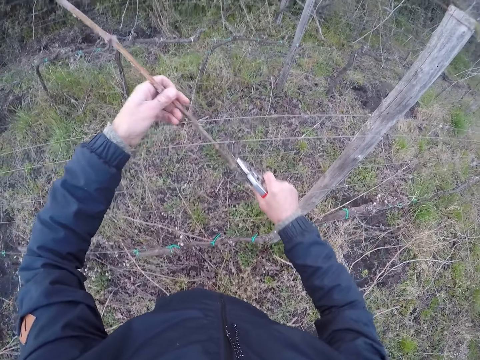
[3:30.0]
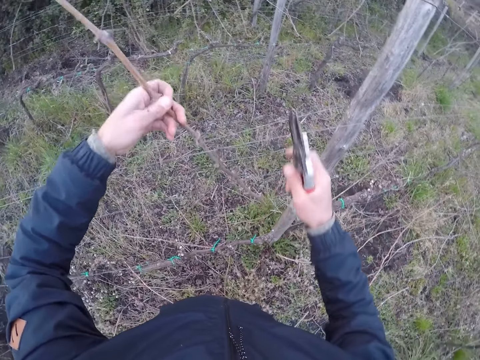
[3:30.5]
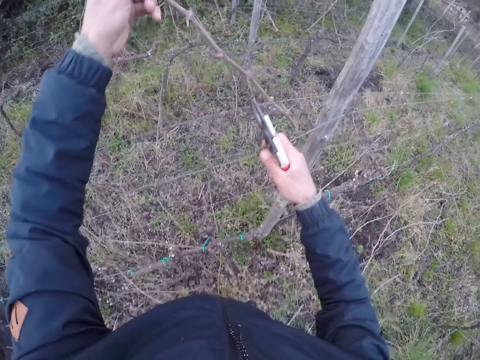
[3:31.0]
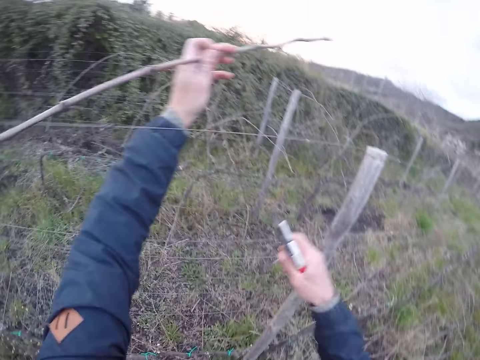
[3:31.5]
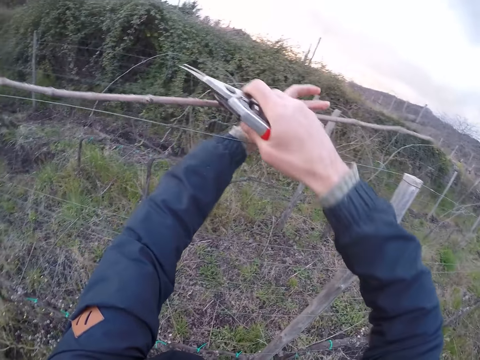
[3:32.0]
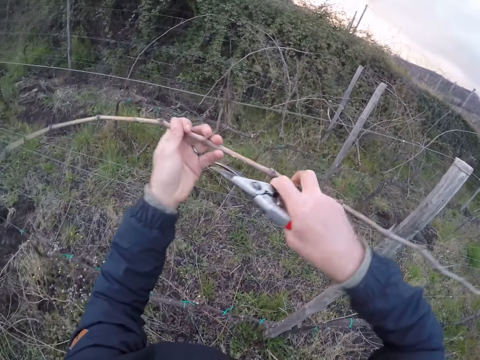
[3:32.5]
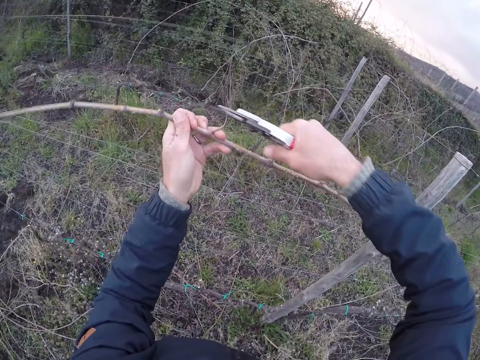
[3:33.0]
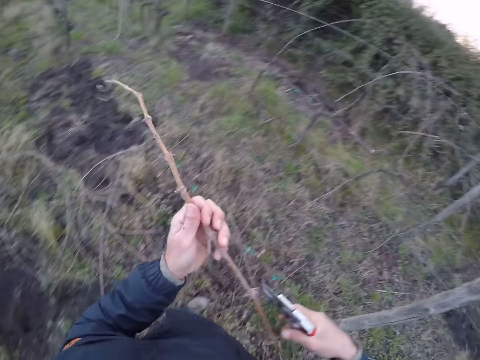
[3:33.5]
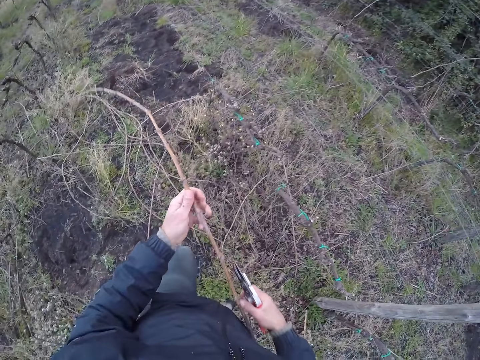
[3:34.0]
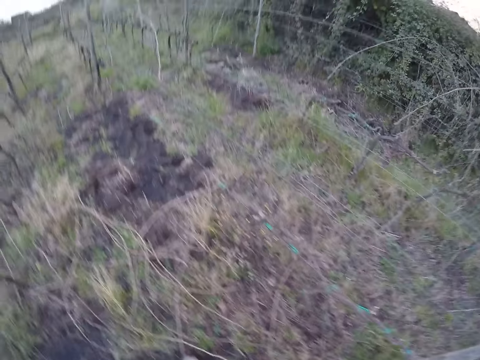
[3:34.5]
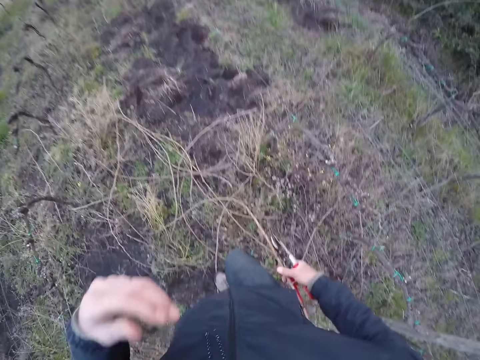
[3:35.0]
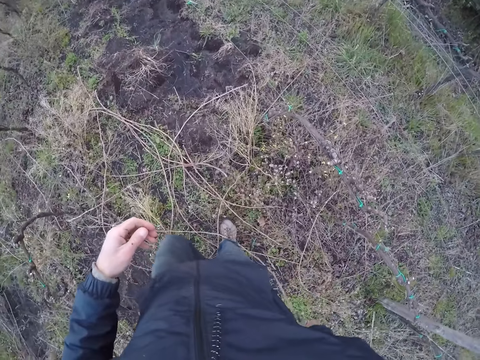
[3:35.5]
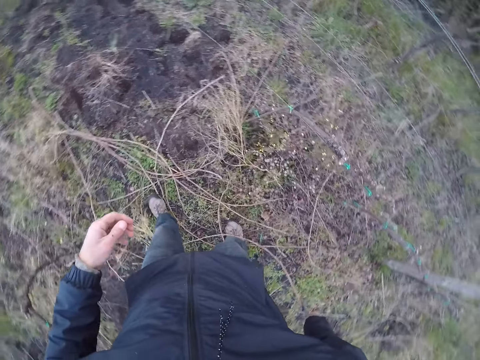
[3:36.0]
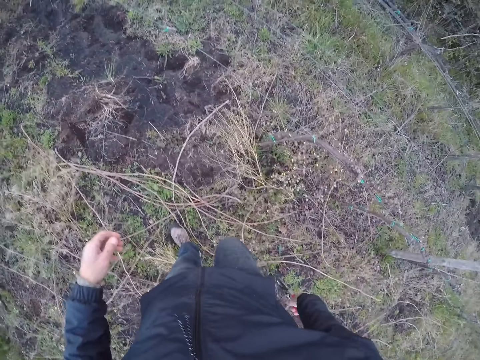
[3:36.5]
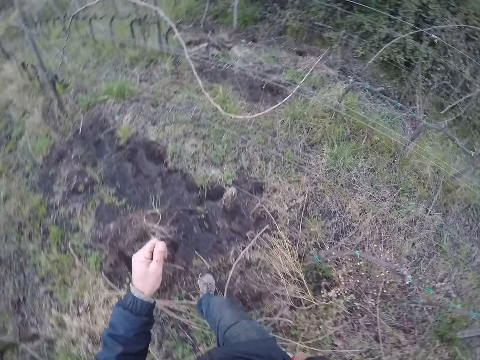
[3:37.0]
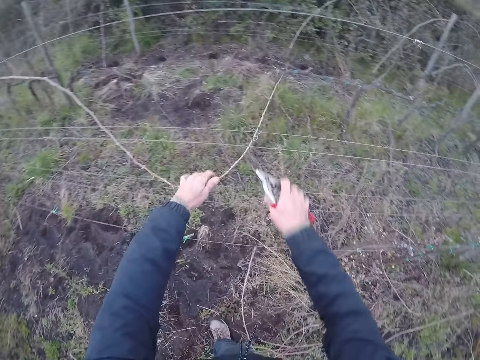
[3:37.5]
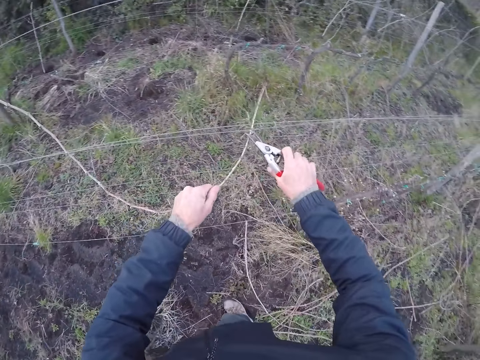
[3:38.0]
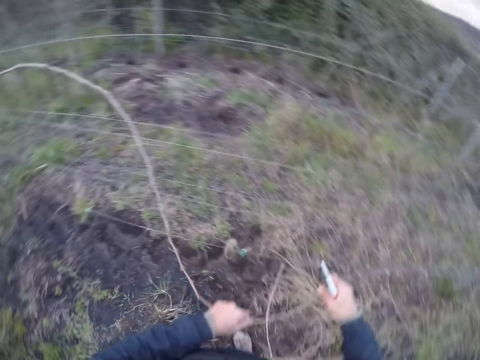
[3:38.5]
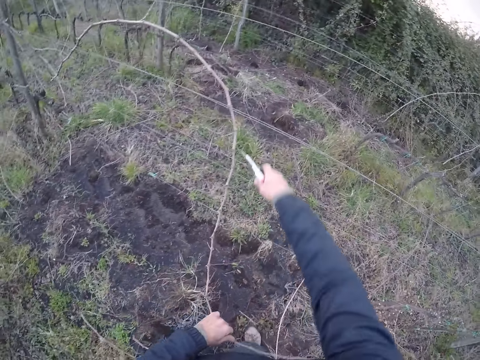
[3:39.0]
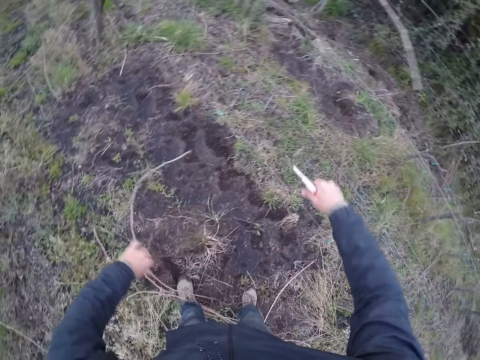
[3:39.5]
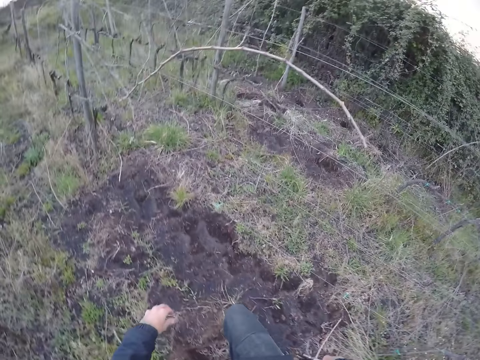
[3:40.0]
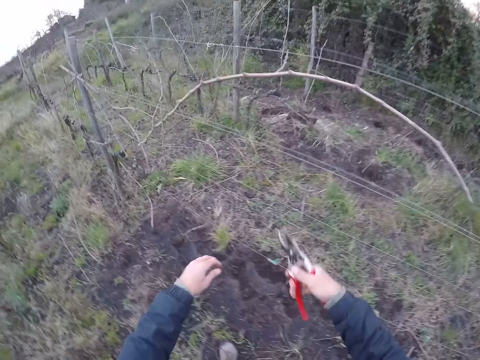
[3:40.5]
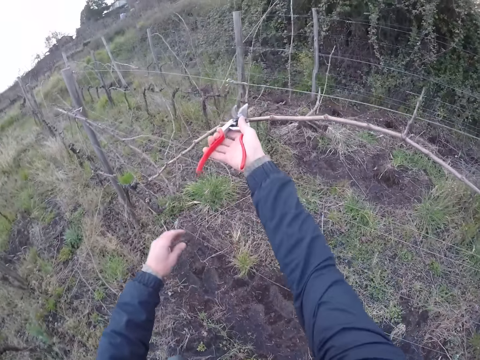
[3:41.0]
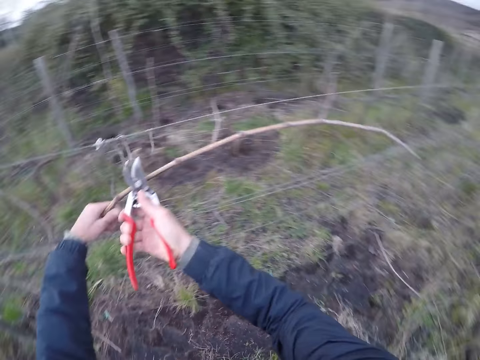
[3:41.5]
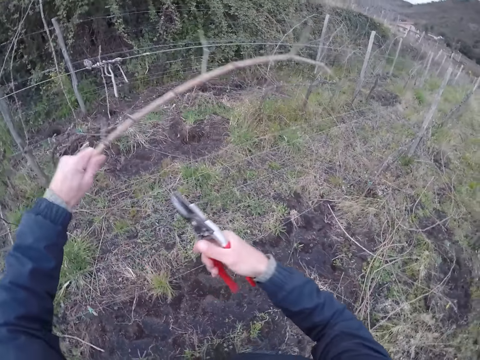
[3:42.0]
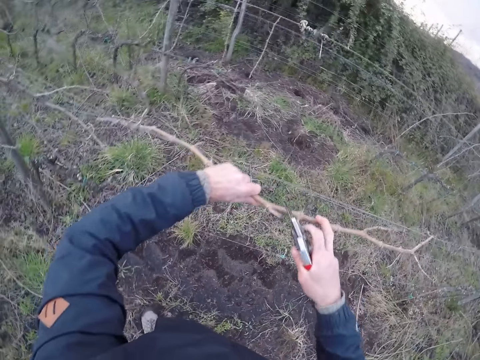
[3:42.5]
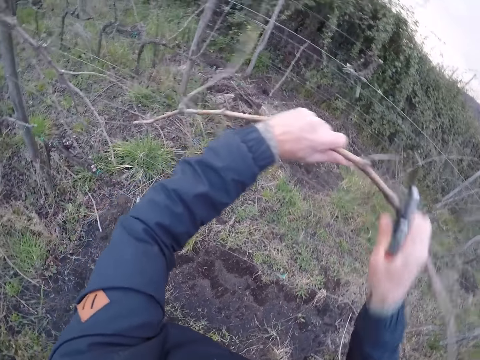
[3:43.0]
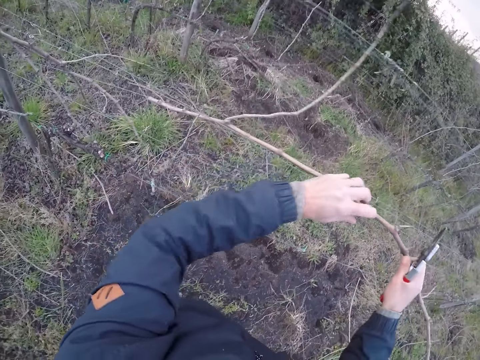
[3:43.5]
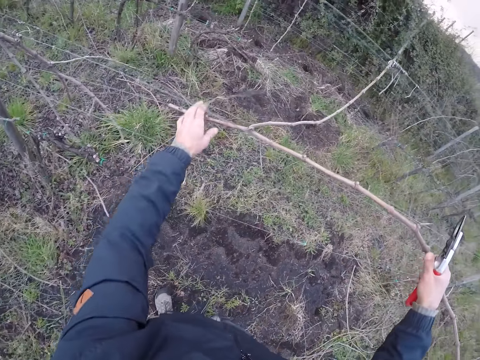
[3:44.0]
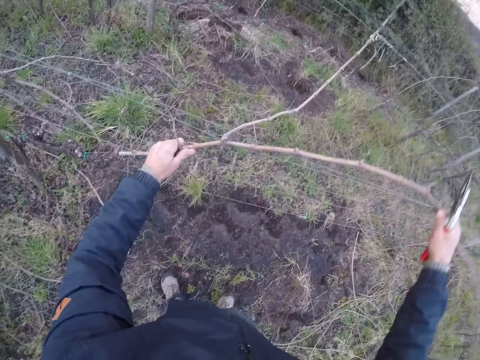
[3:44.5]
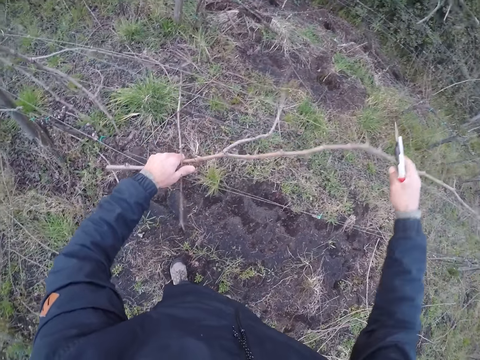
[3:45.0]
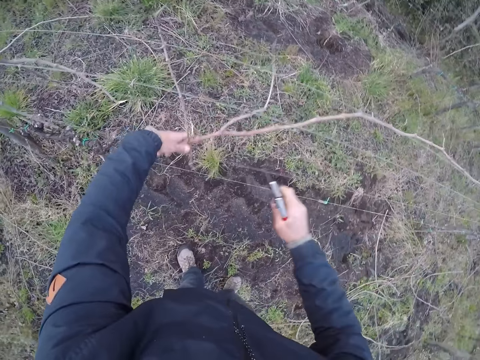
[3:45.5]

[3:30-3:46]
The camera wearer removes the sticks from the fence. He moves the fence with his right hand. He throws the stick on the ground with his left hand. He looks around the farm. He holds a stick on the fence with his left hand and cuts the stick on the fence with the plier in his right hand. He removes the sticks from the fence. He throws the stick on the ground with his left hand. He cuts a stick on the fence with the plier in his right hand. He holds the stick on the fence with his left hand. He removes the stick from the fence with both hands.

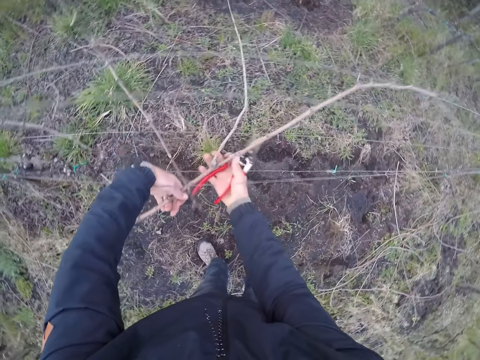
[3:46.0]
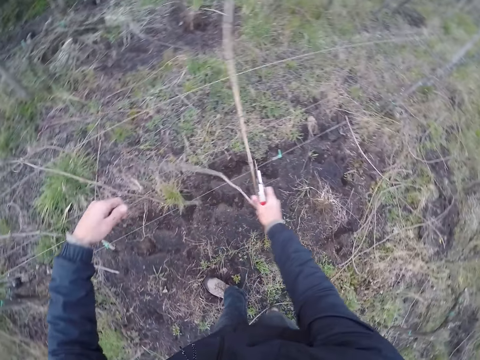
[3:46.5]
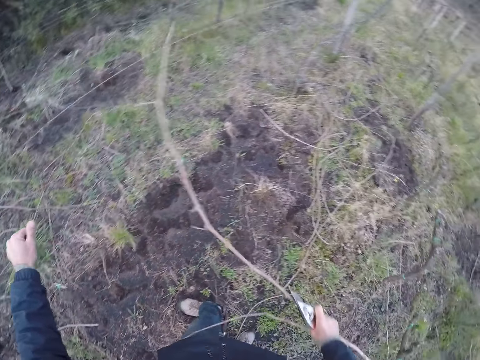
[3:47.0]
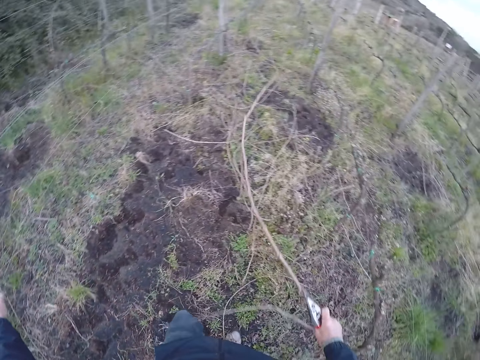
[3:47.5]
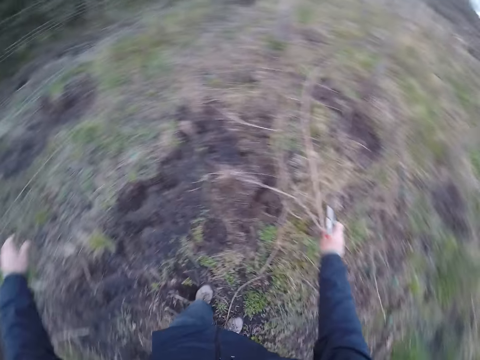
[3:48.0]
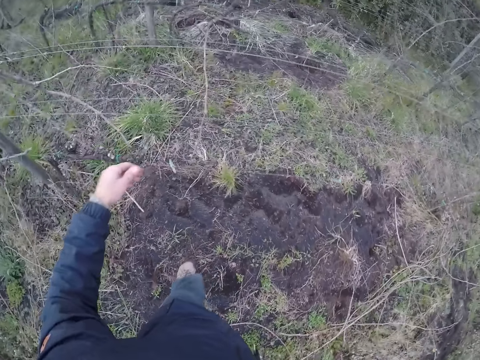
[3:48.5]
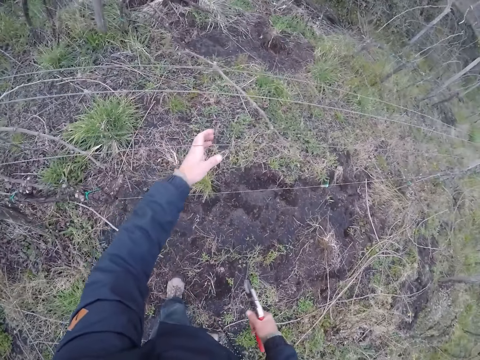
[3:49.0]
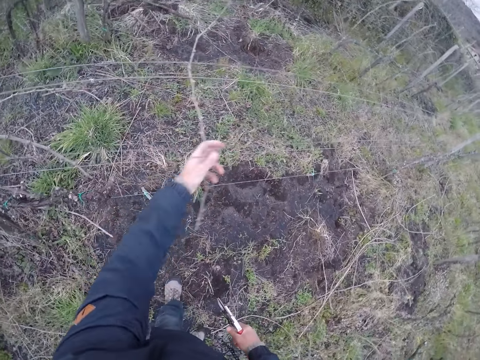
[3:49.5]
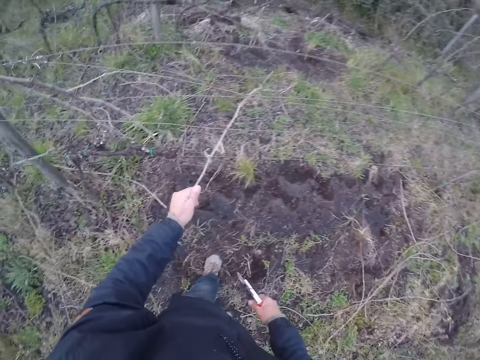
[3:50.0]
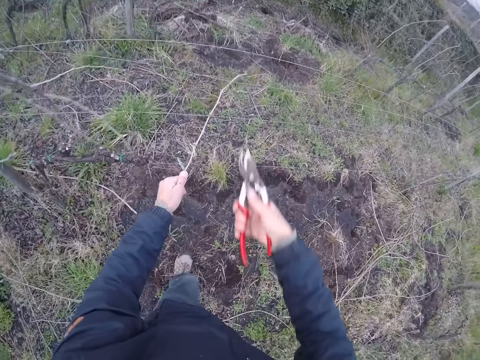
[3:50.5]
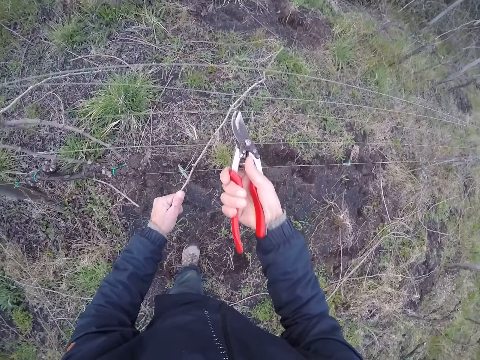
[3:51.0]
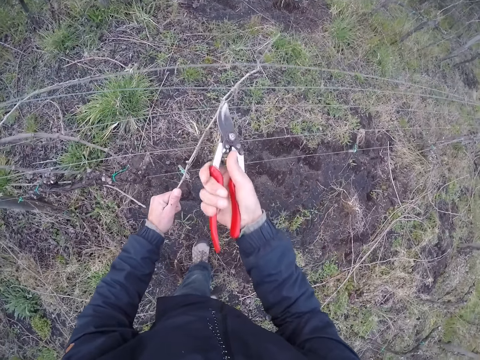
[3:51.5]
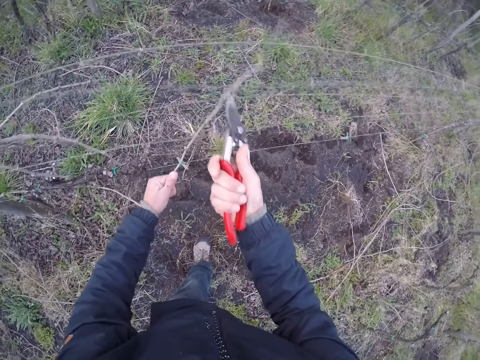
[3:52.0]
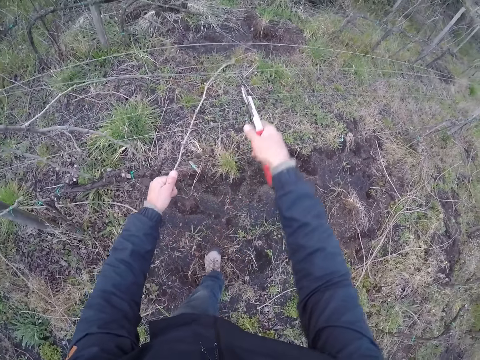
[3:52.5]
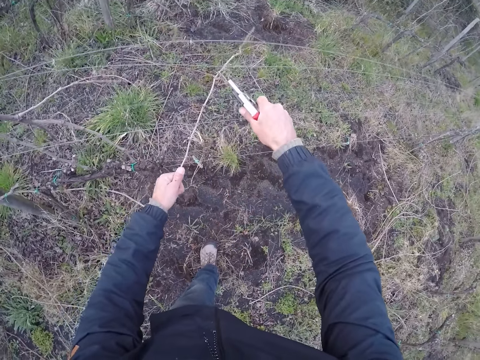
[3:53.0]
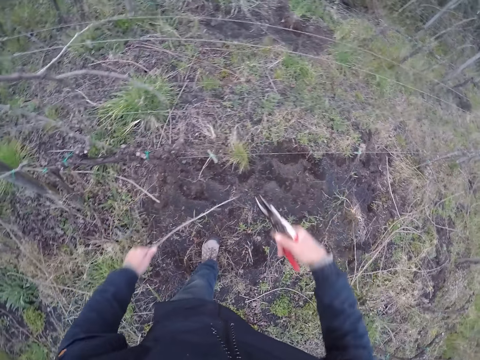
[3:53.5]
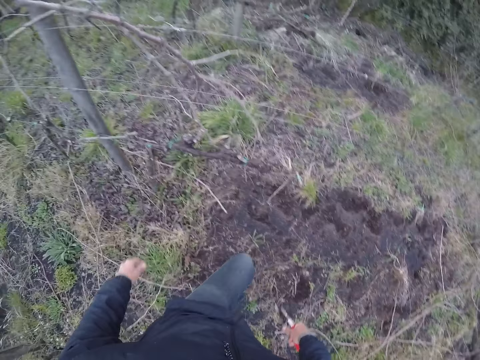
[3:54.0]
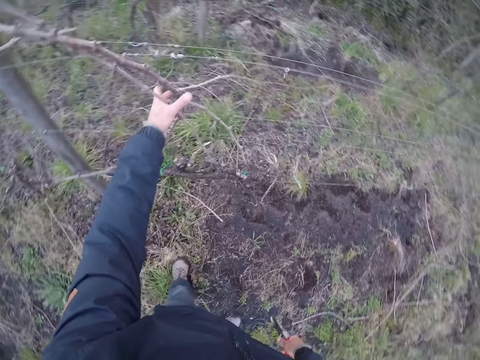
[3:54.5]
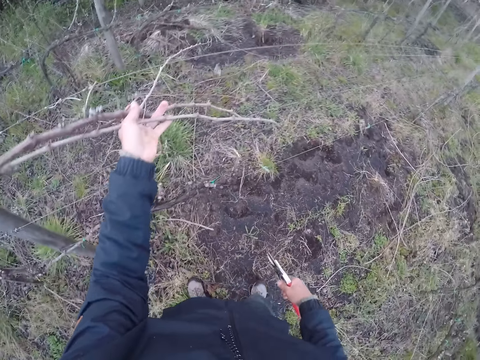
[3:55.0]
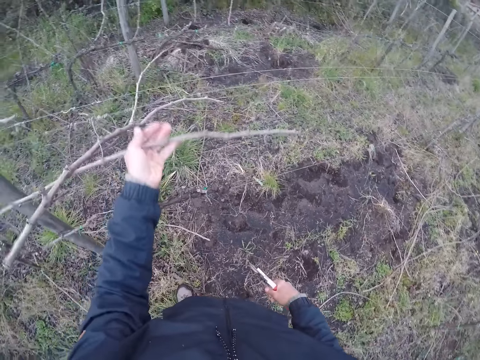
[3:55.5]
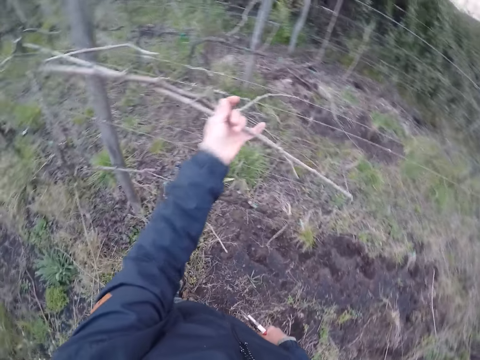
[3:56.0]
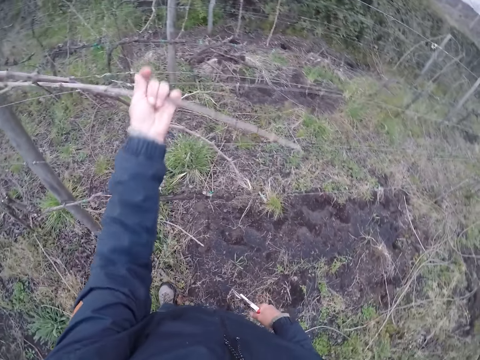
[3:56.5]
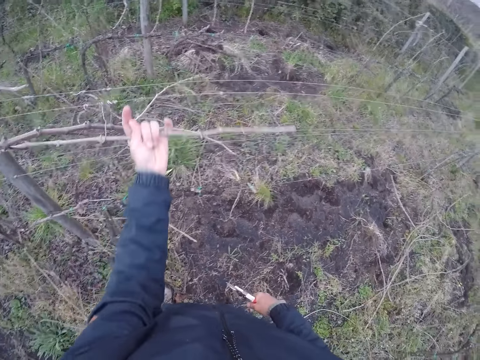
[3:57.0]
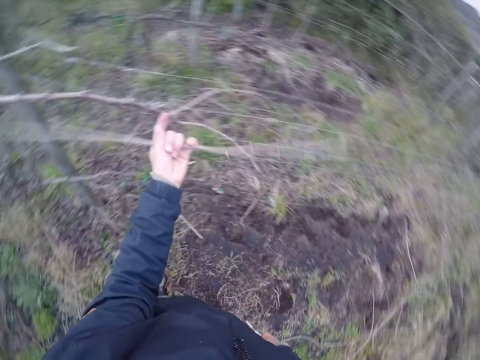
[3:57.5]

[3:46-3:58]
The camera wearer throws the stick on the ground with his right hand. He holds a stick on the fence with his left hand. He removes the sticks from the fence. He cuts the stick on the fence with the plier in his right hand. He throws the stick on the ground with his left hand. He holds sticks on the fence with his left hand. He removes the sticks from the fence.
